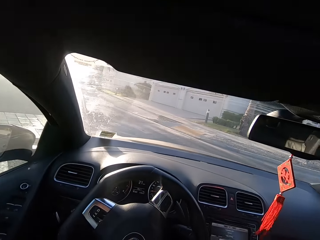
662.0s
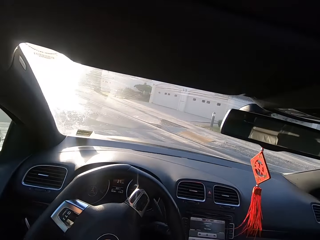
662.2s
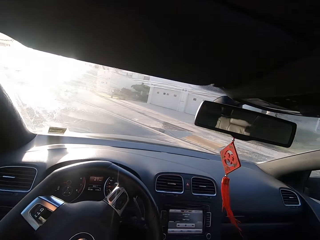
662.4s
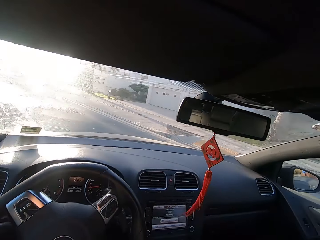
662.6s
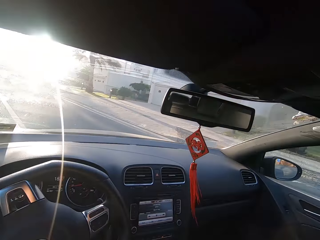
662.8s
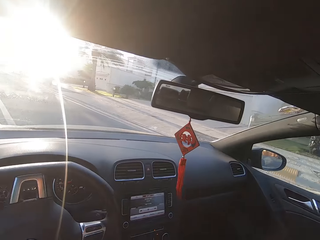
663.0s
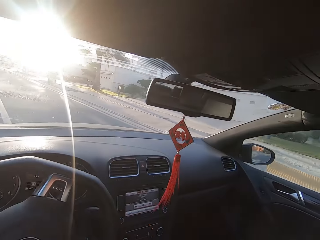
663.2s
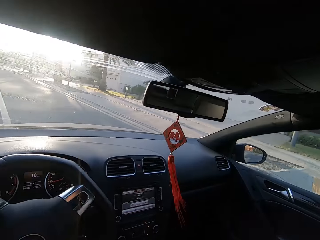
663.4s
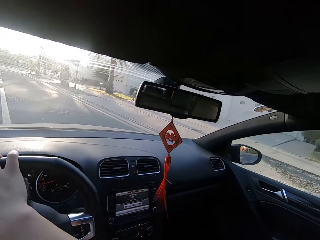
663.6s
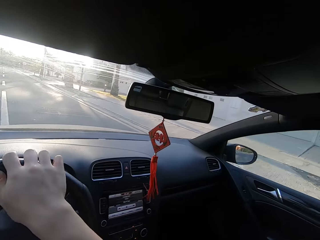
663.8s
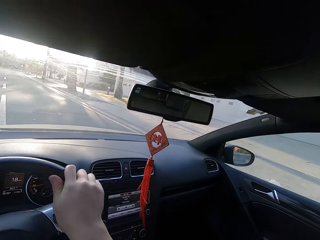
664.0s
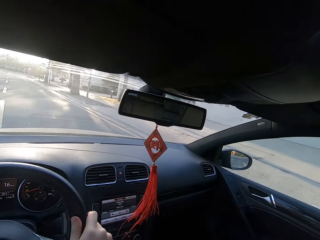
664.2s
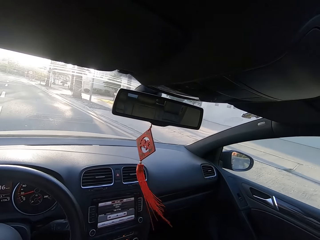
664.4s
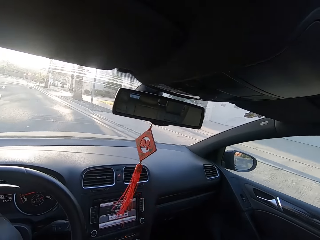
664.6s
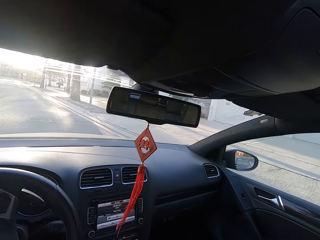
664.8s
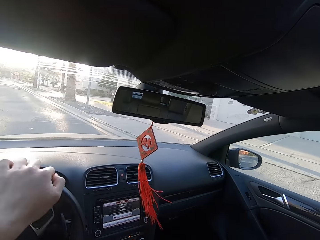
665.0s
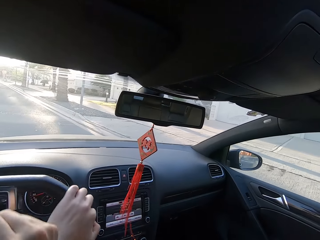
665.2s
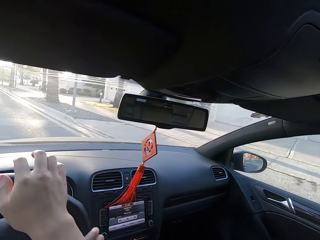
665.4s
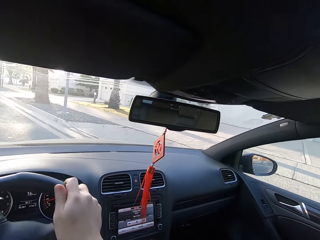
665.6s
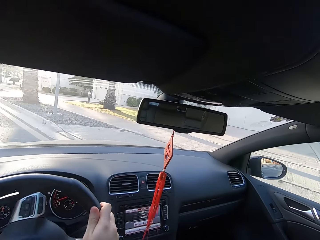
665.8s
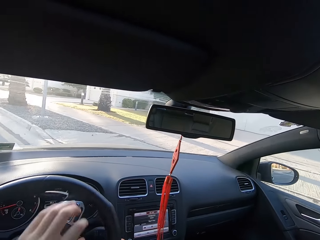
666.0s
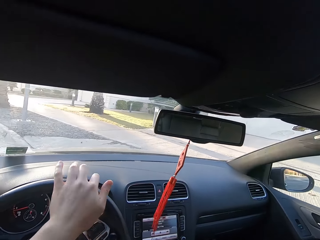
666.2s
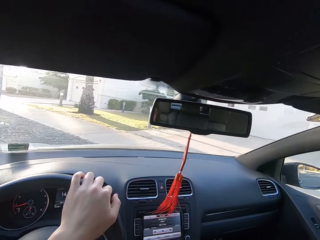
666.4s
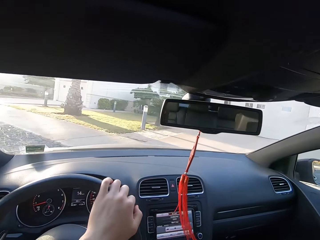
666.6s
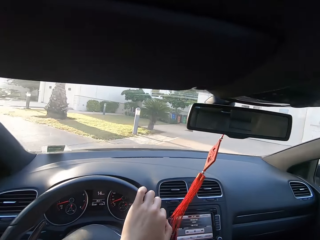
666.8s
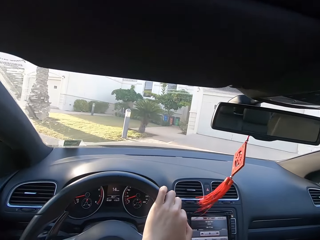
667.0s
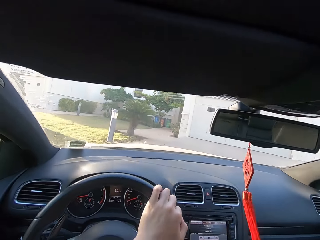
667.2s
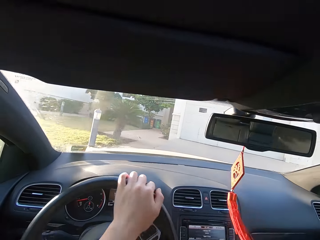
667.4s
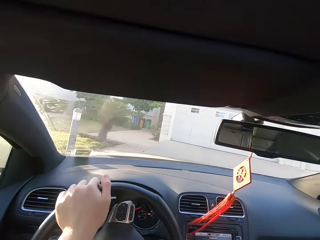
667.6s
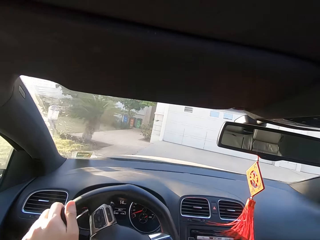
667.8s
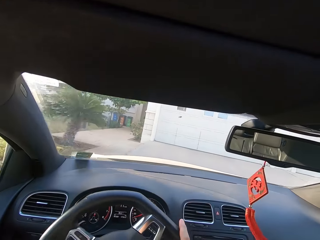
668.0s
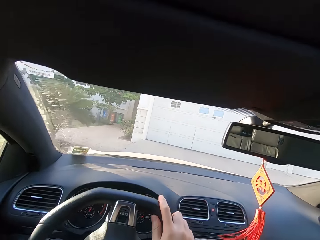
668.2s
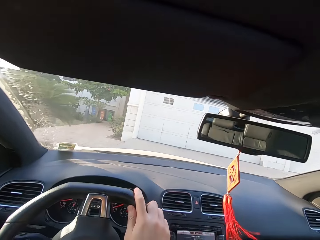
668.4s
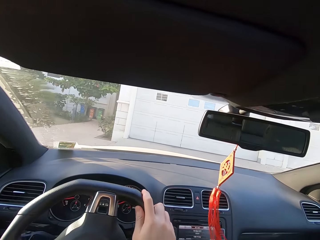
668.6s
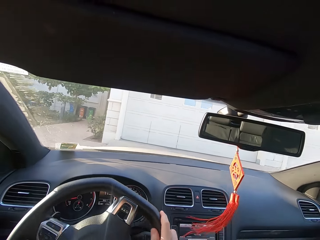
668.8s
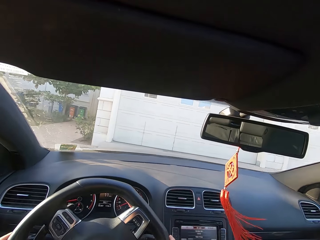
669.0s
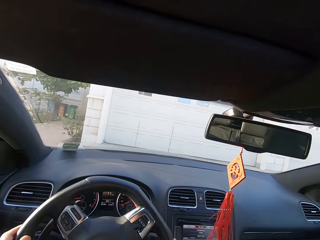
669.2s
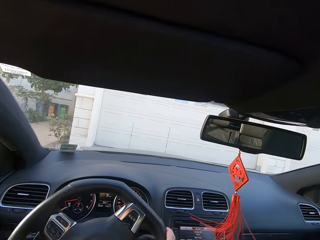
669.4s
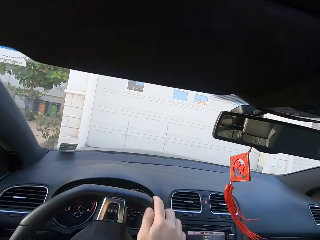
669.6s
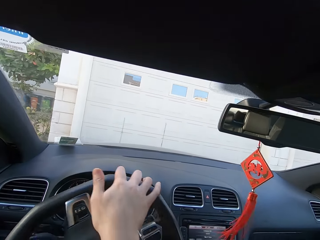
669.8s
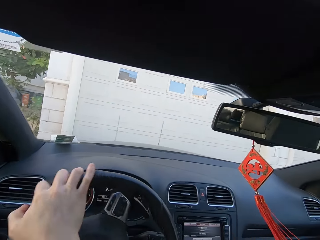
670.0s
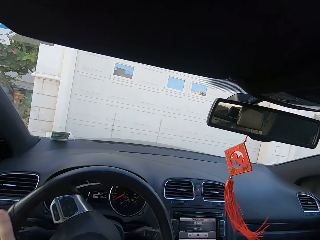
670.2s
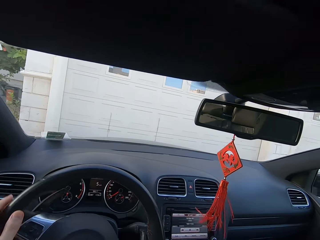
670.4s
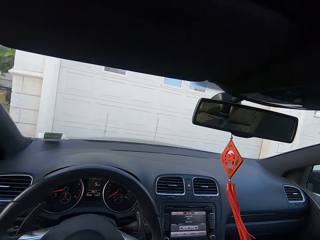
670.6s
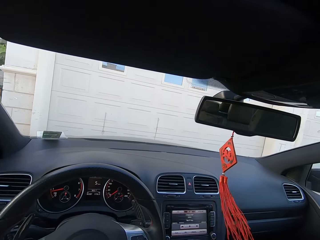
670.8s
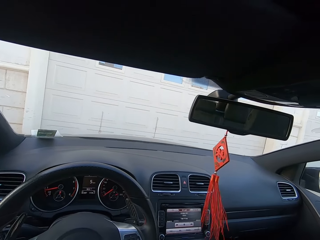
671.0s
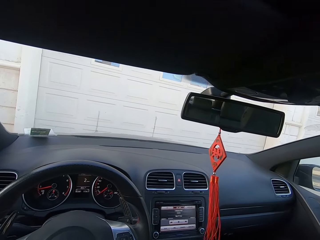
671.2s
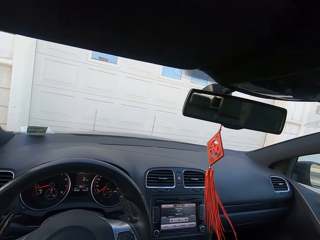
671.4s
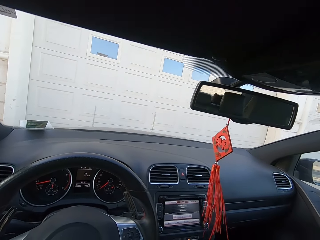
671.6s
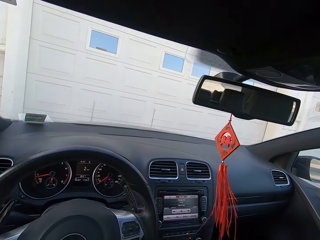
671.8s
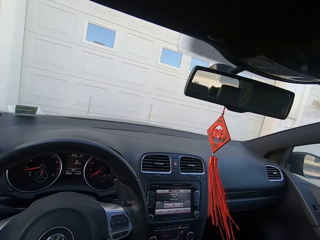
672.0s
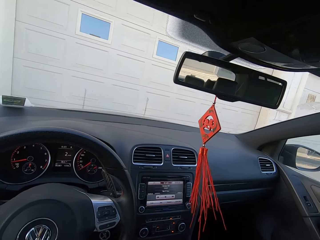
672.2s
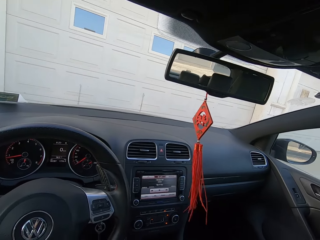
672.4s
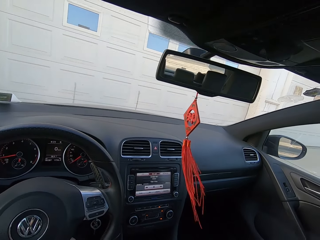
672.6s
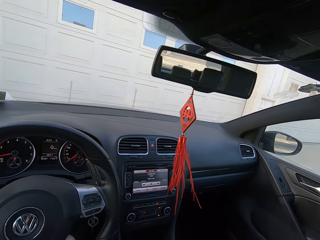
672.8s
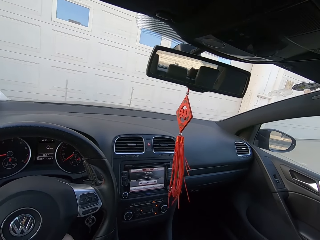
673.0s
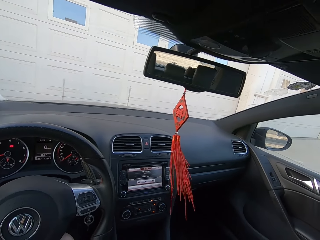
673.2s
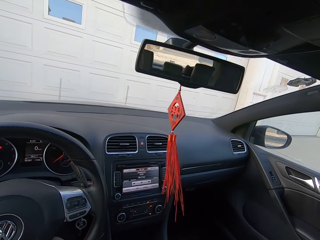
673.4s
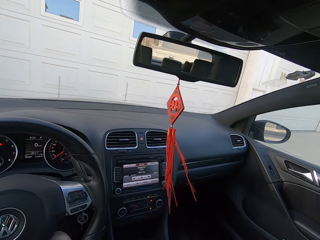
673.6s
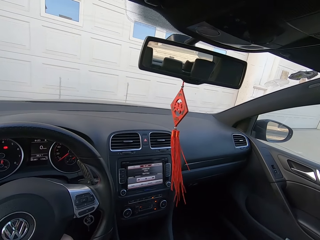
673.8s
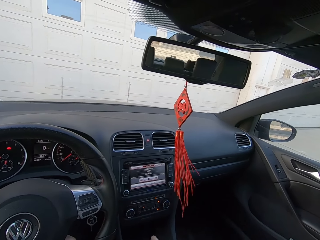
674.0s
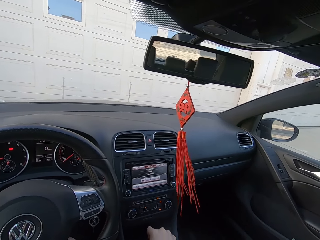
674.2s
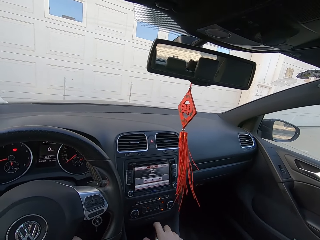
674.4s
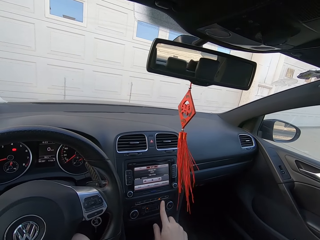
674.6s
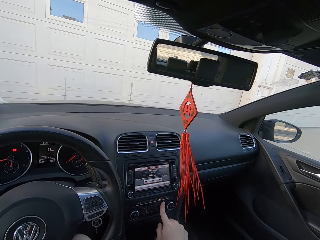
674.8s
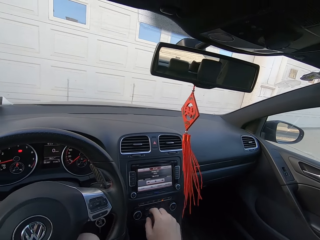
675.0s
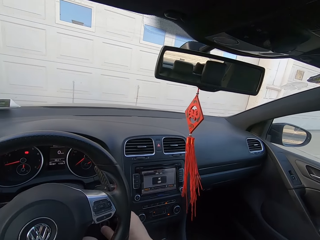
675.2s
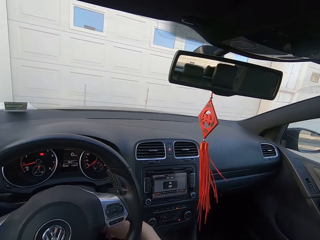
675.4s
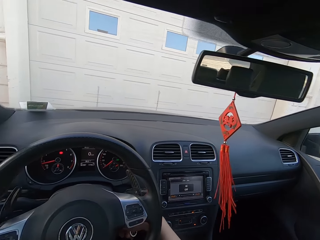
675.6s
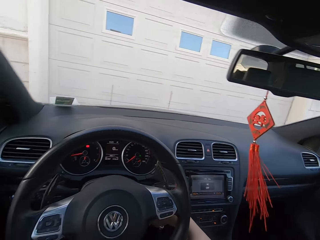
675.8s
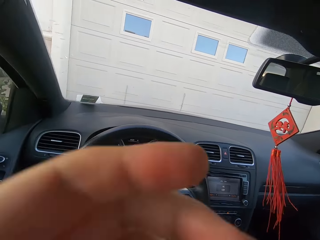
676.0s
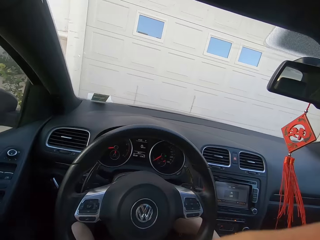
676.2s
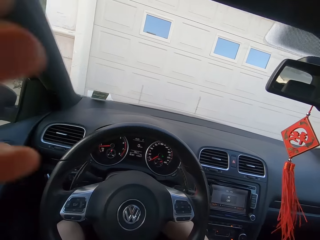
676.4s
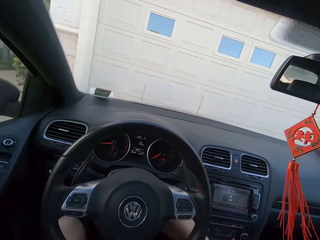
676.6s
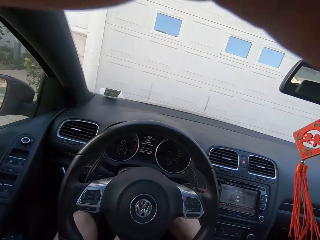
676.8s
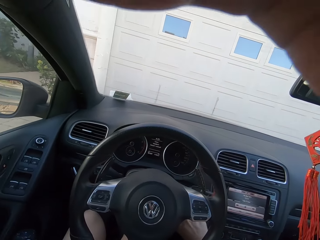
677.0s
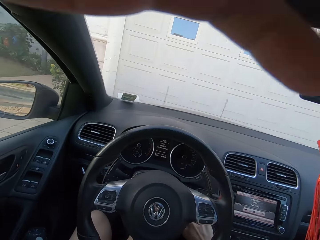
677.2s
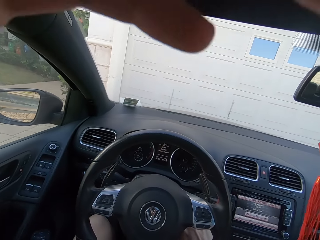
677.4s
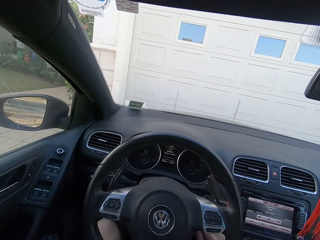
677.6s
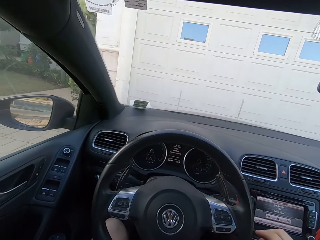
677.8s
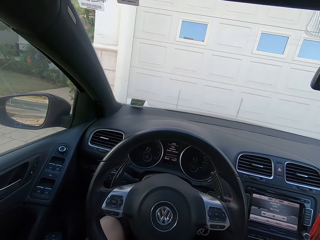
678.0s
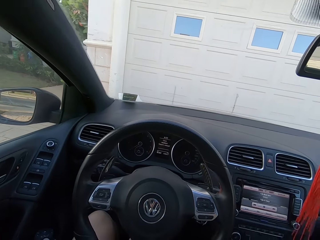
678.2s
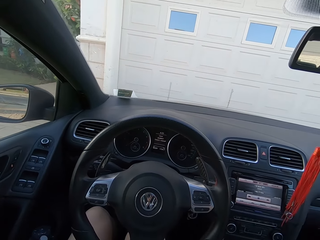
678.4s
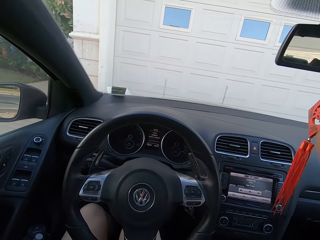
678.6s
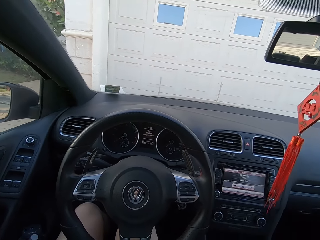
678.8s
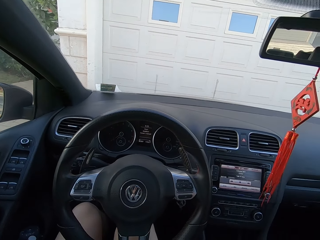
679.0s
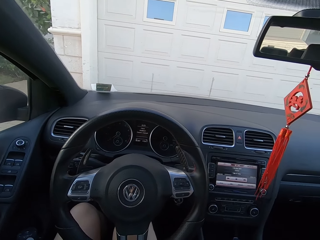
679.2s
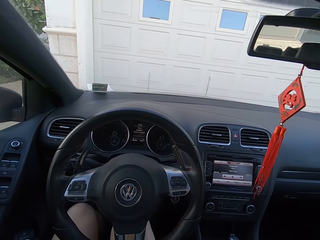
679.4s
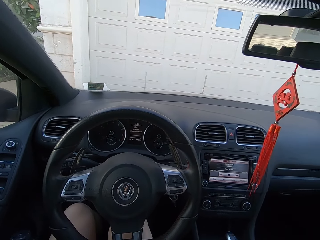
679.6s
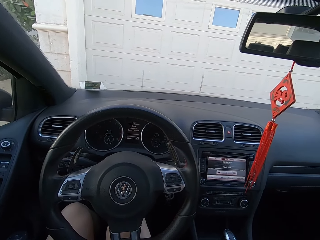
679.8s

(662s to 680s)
The camera wearer moves around. They drive on the road. They move from the road. They drive in a home compound. They stop driving. They park the car. They stare around. They do something with the right hand. They move the left hand down. They move the left hand. They adjust the camera. They do something with the left hand. They look around.
